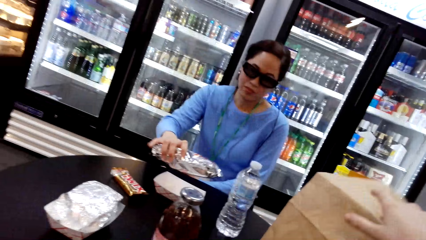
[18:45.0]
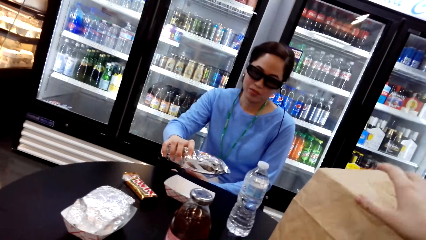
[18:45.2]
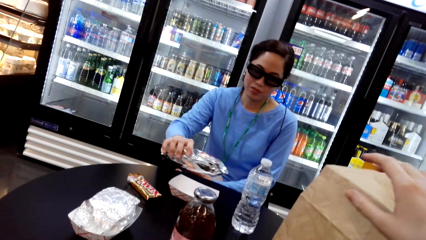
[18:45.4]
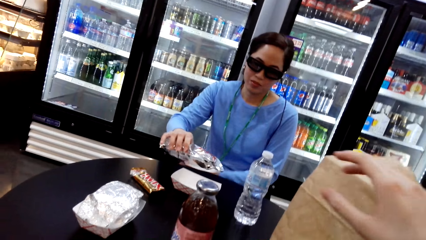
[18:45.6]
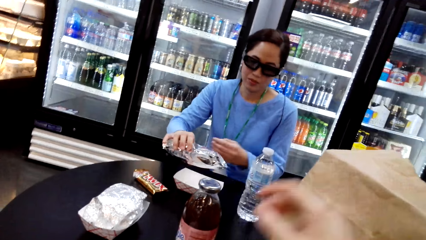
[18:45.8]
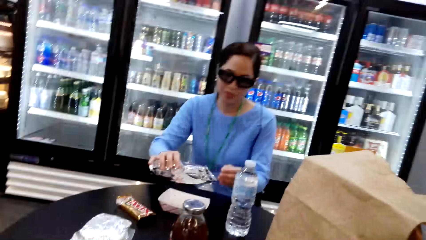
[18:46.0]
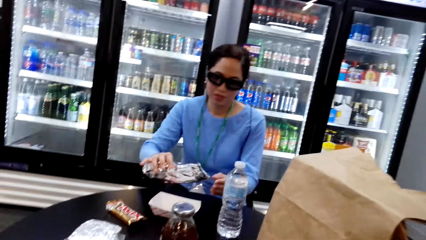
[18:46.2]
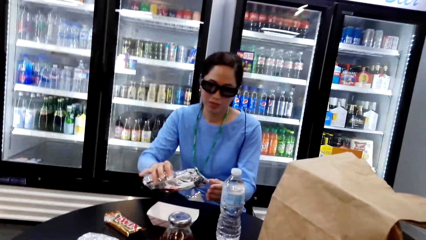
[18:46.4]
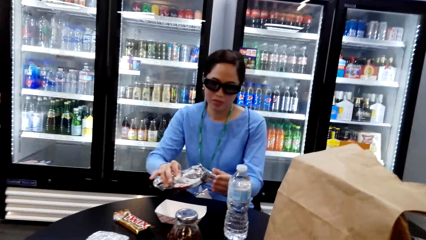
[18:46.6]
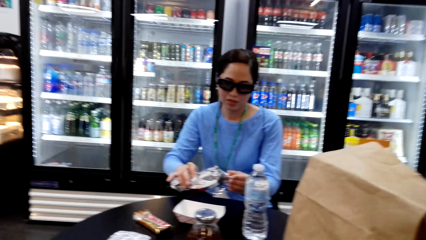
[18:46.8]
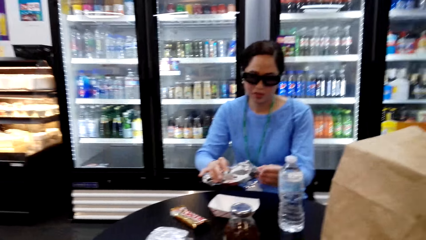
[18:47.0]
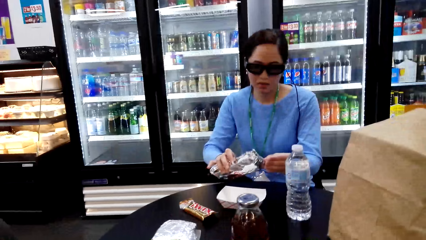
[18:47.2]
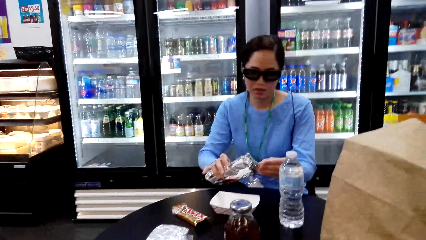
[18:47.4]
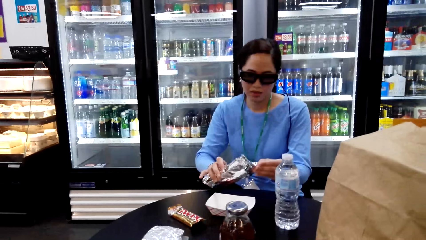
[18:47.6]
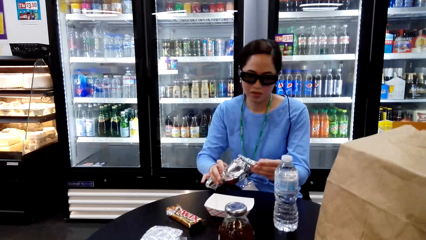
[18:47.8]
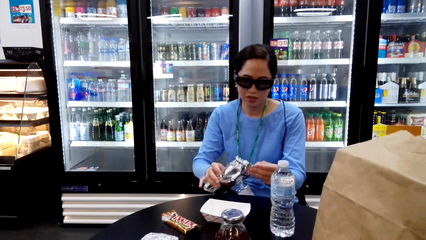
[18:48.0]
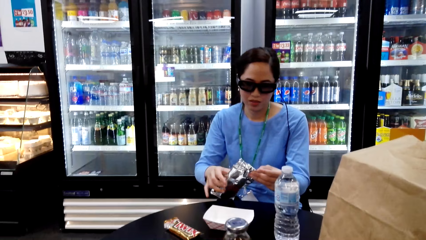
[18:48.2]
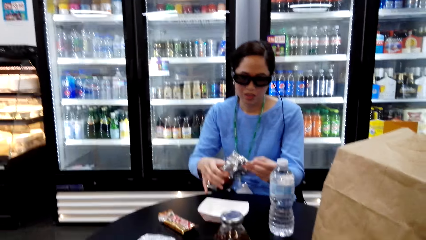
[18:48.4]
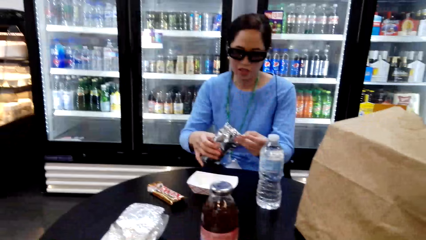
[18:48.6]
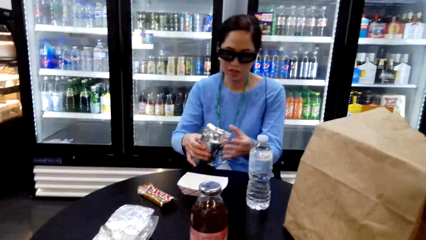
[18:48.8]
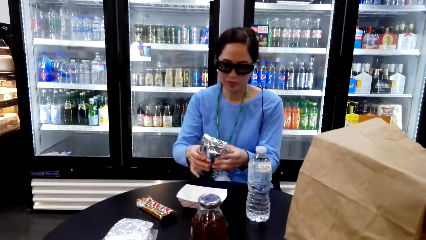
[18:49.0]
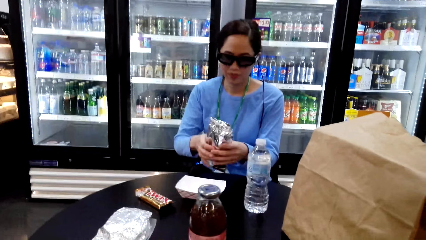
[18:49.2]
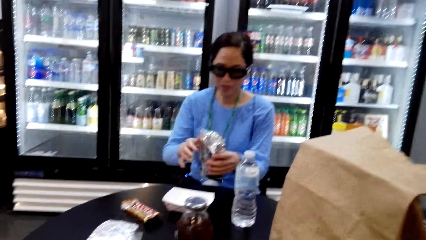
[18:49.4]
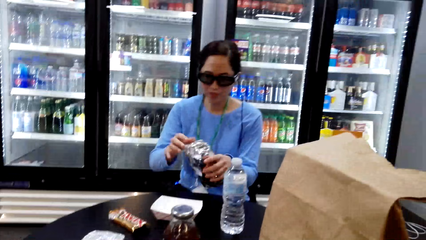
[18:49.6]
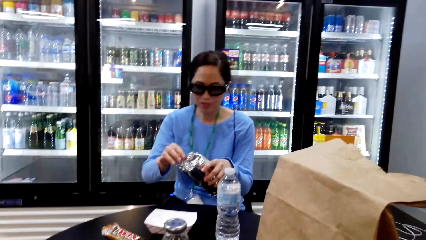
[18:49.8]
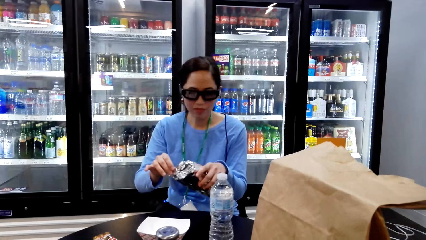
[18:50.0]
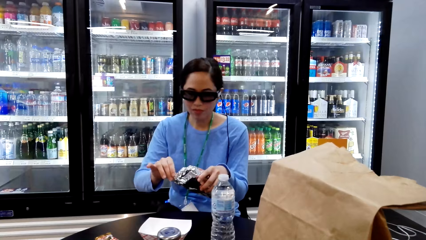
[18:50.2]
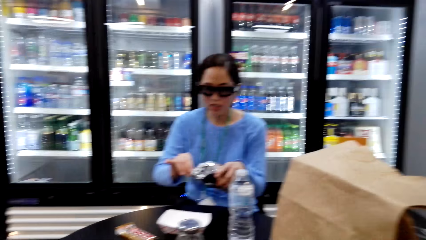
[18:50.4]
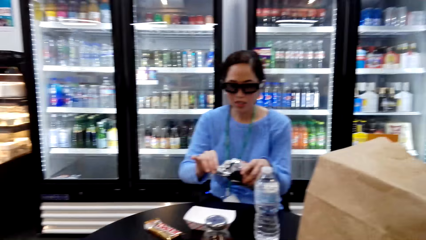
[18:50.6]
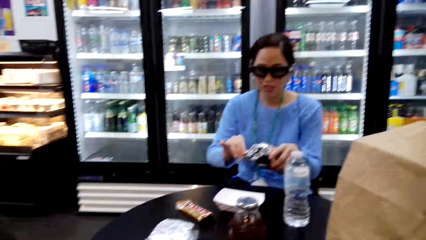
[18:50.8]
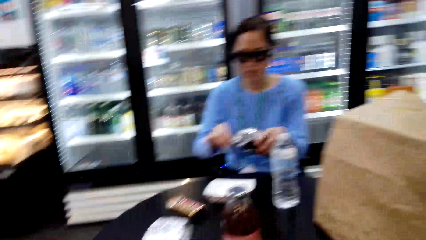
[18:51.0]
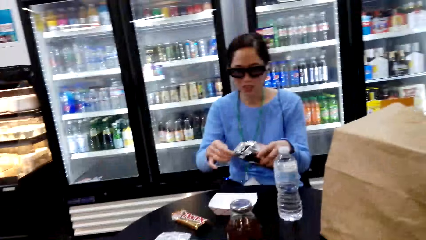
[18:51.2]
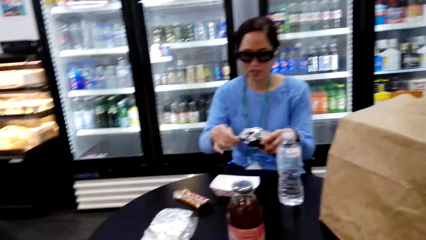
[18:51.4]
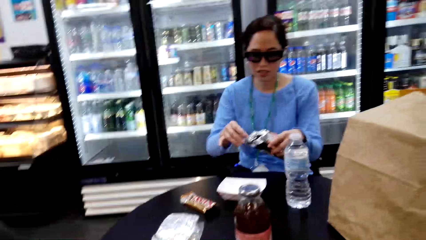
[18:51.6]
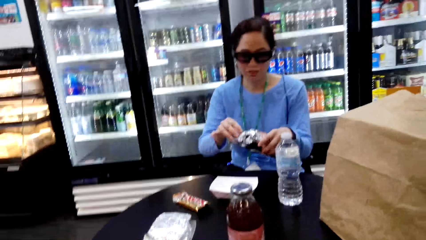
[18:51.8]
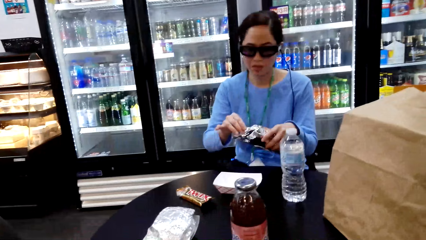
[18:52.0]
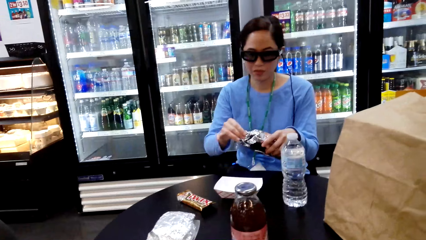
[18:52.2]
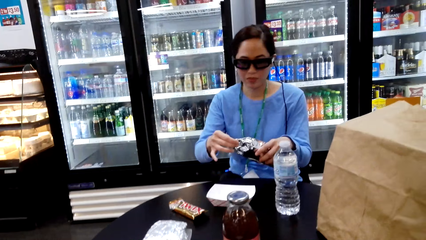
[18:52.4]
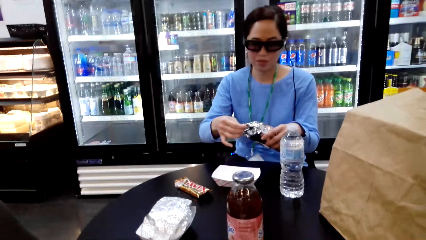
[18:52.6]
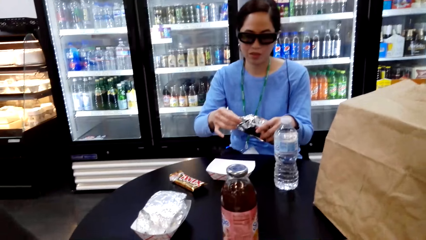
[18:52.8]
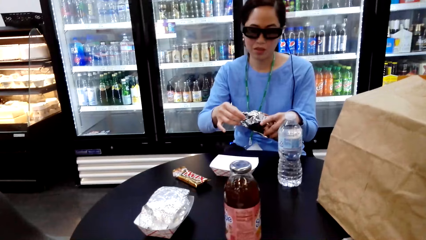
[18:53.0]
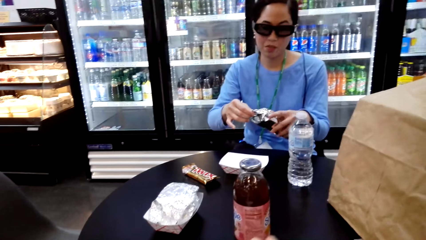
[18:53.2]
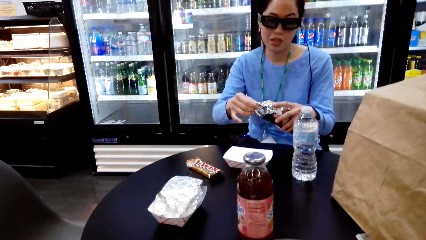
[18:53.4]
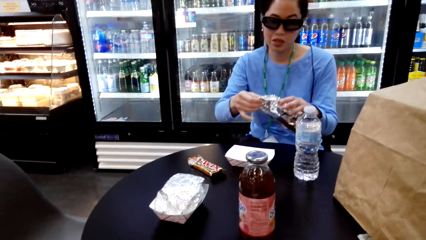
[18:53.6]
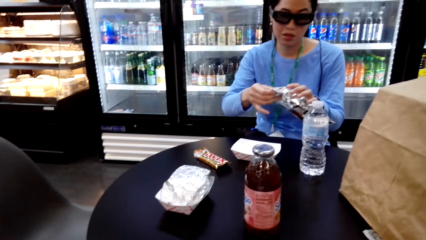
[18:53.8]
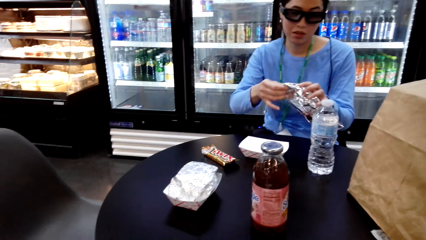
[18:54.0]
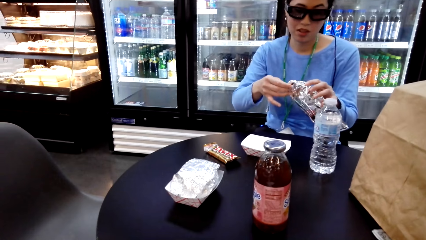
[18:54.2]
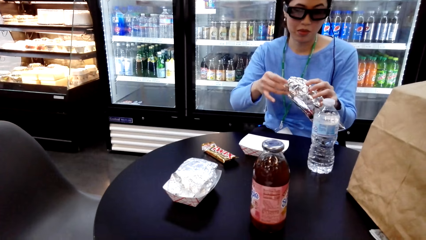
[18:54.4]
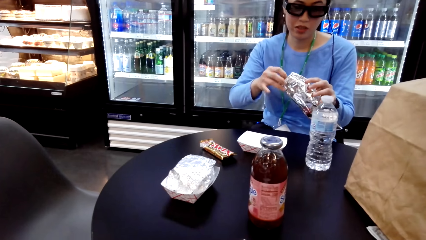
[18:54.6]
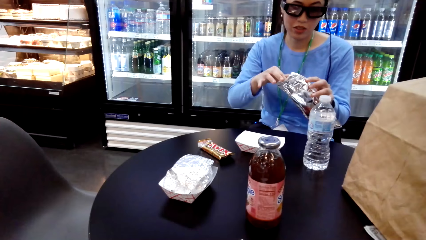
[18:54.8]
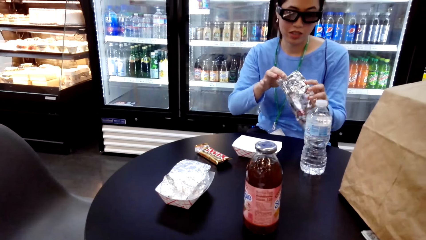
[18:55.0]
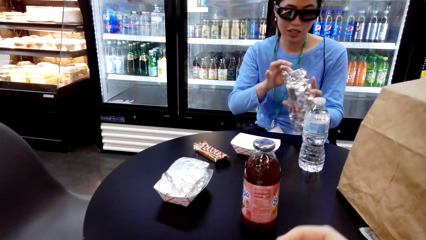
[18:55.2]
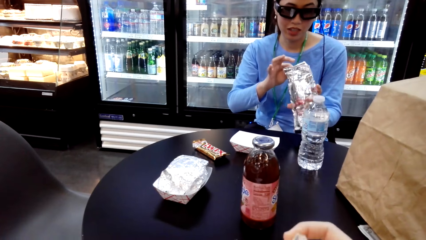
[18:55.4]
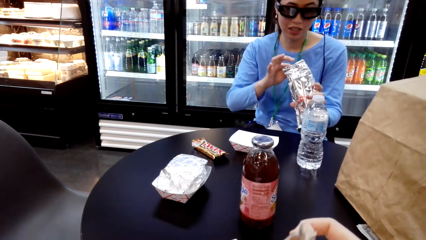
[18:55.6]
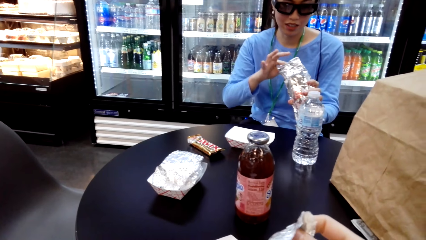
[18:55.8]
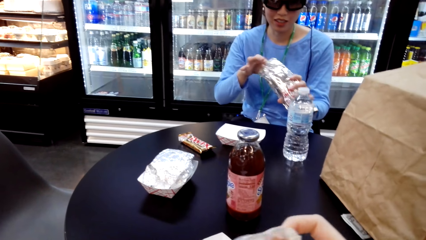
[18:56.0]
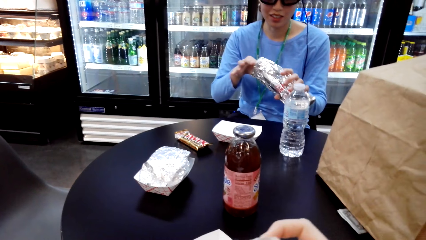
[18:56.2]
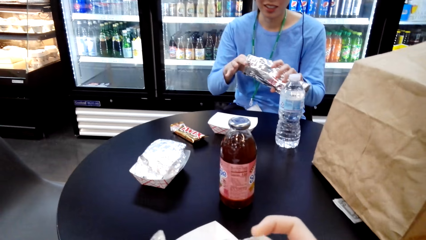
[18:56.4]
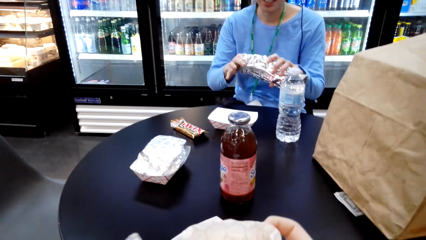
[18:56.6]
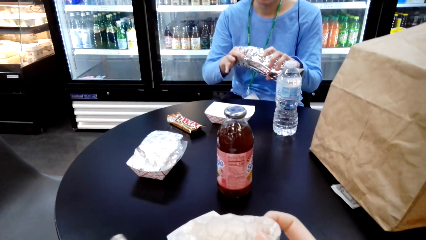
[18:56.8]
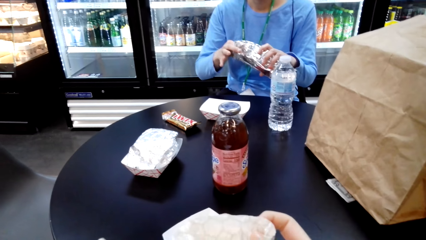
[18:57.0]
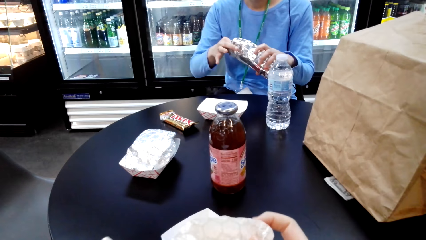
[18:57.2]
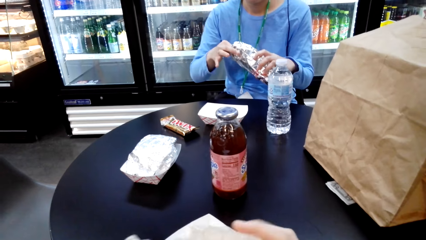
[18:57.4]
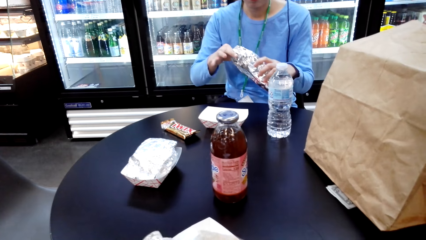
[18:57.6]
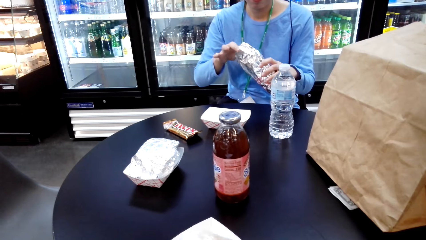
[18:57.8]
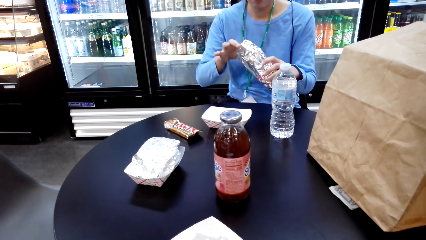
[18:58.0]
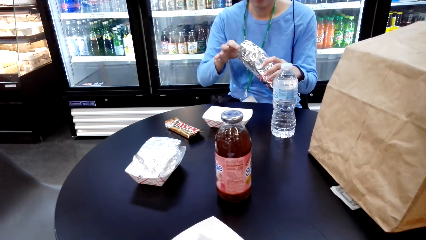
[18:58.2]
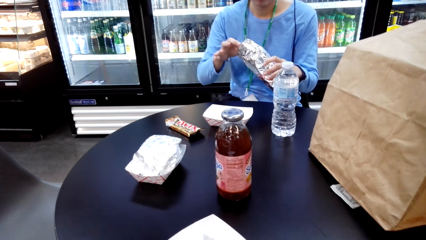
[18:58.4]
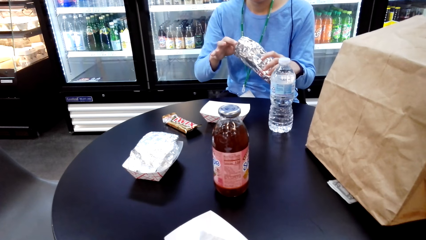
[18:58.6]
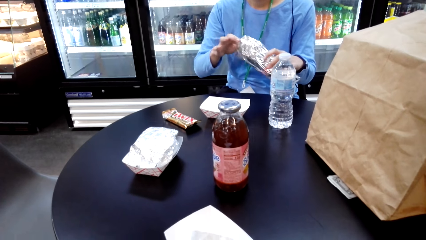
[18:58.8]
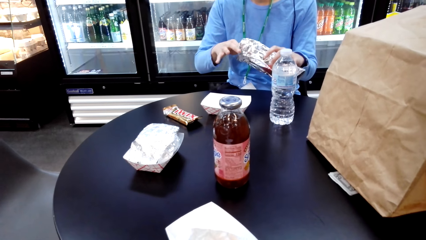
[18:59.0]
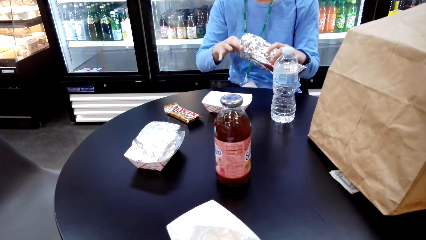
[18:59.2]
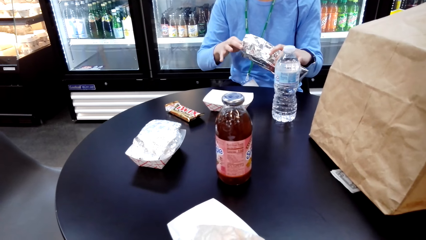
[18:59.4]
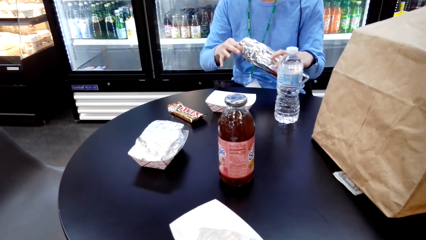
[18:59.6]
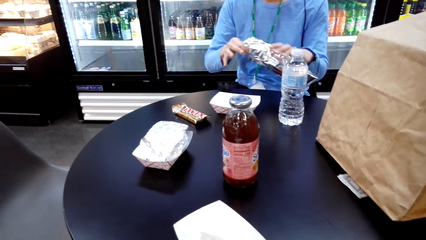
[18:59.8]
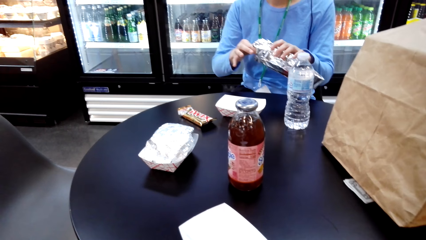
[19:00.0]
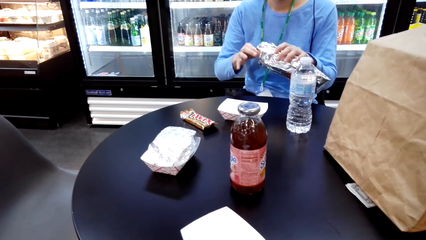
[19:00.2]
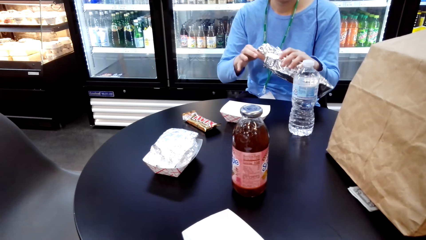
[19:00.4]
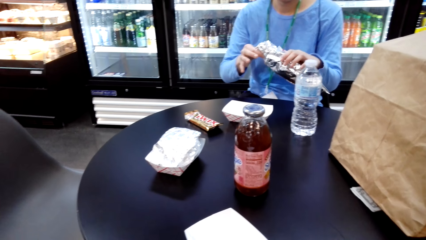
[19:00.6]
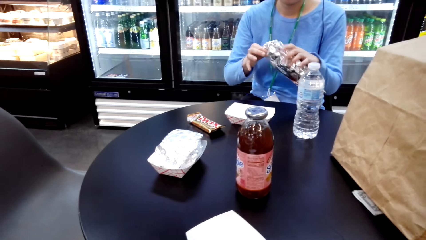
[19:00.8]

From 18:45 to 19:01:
A woman opens something. The camera wearer talks to the woman. They open the food.
